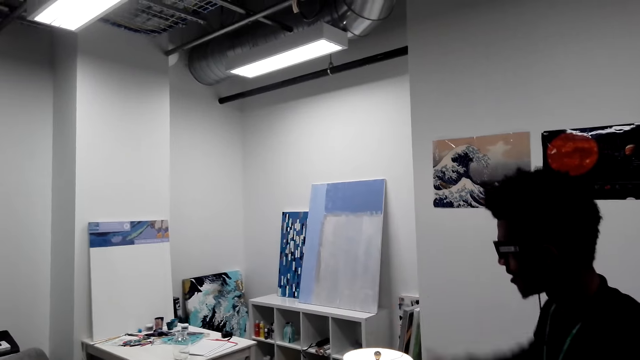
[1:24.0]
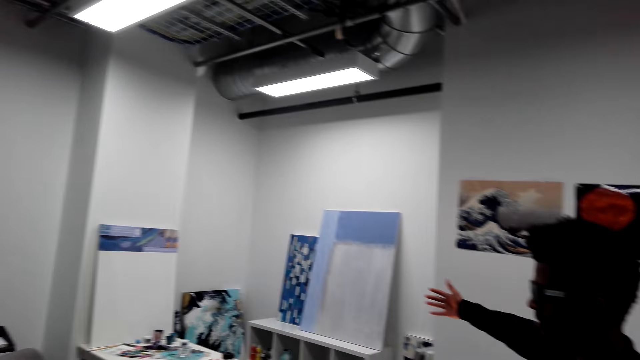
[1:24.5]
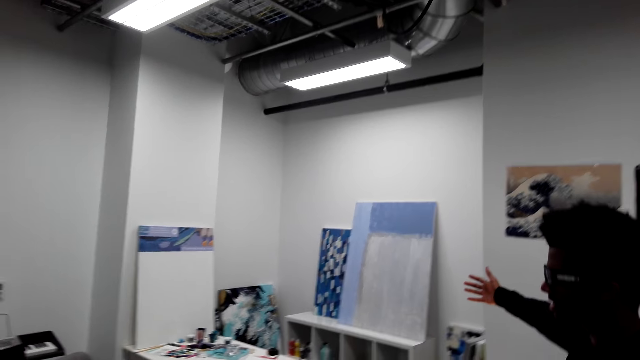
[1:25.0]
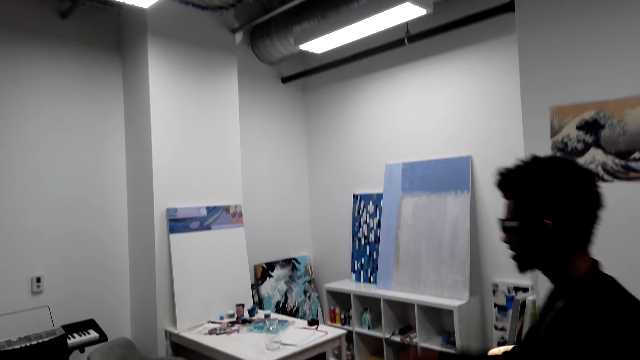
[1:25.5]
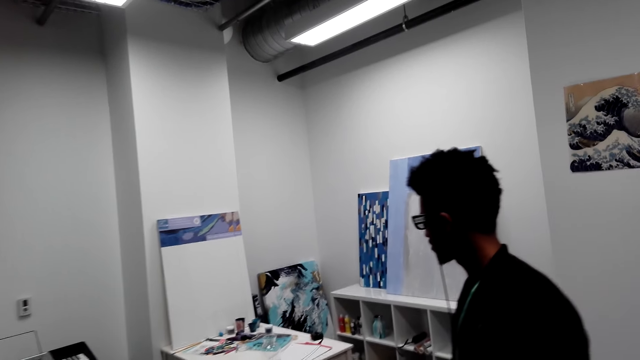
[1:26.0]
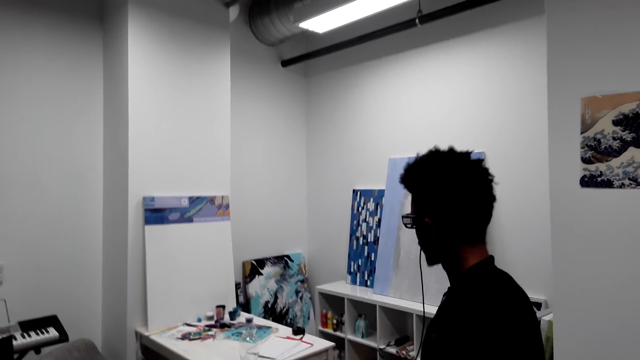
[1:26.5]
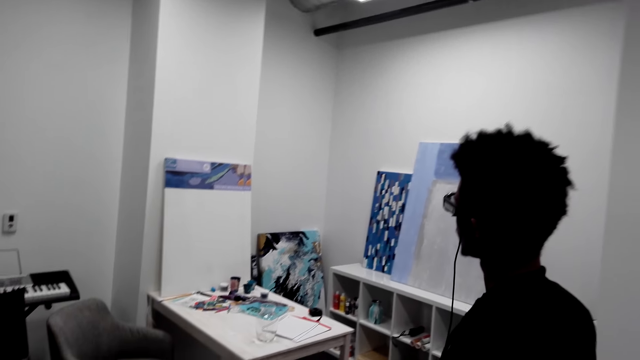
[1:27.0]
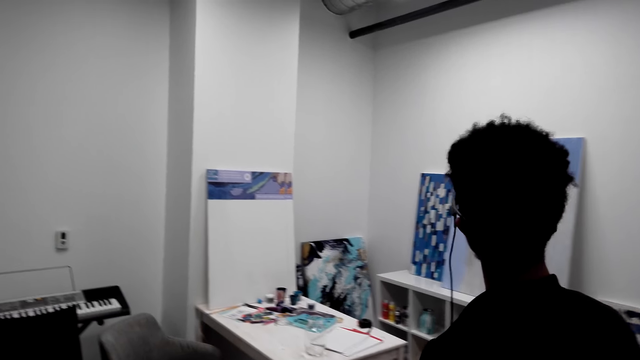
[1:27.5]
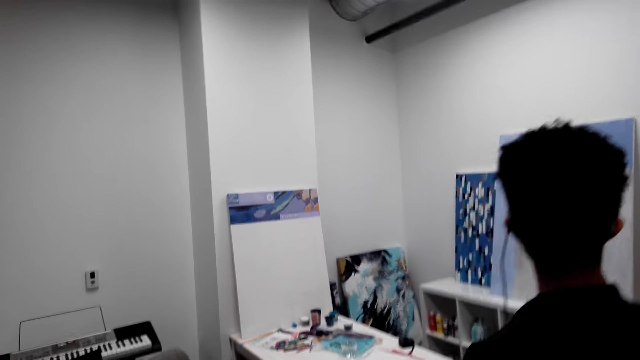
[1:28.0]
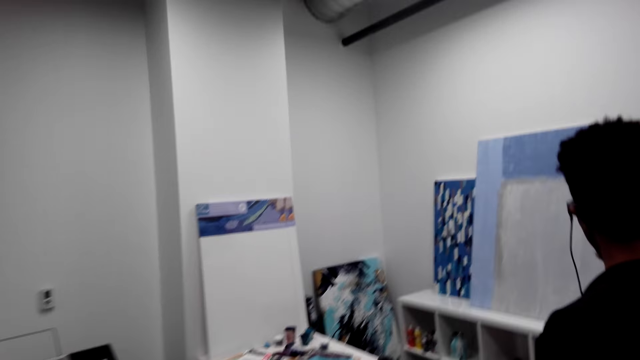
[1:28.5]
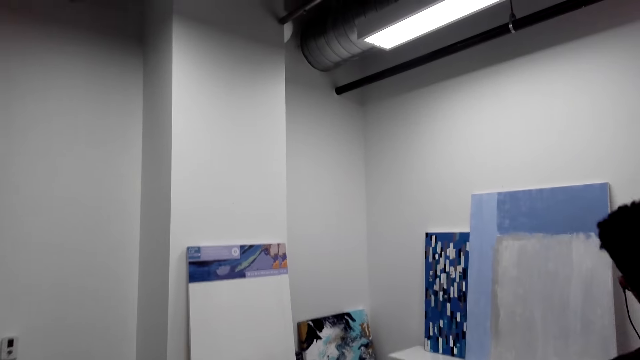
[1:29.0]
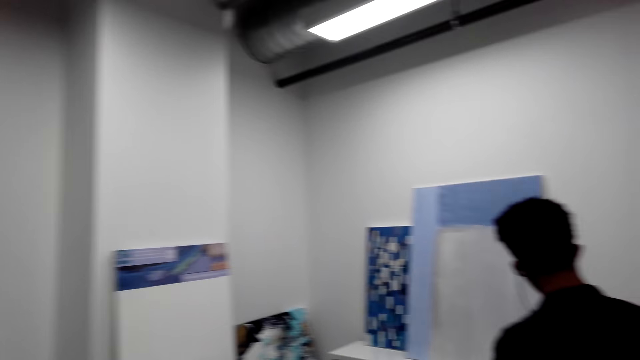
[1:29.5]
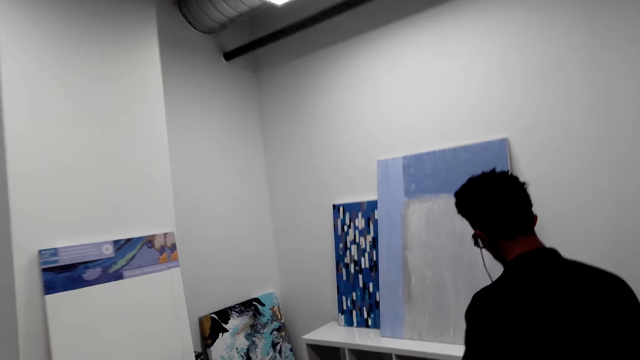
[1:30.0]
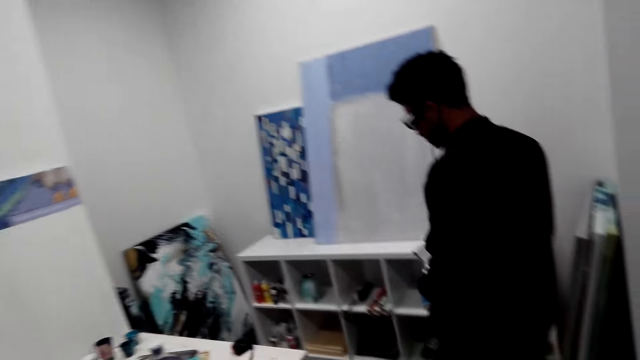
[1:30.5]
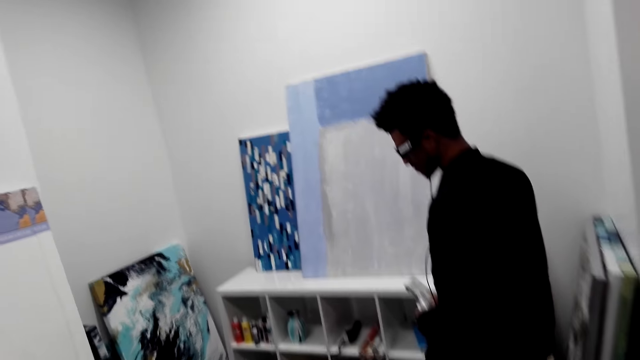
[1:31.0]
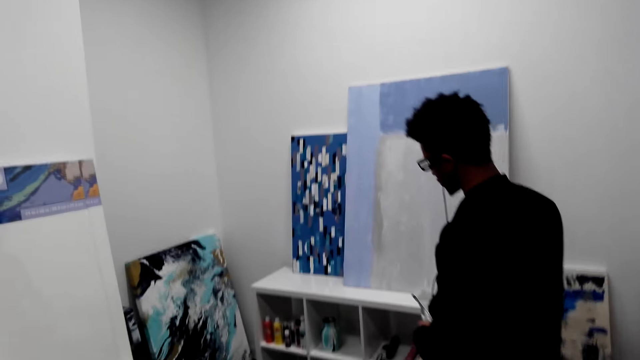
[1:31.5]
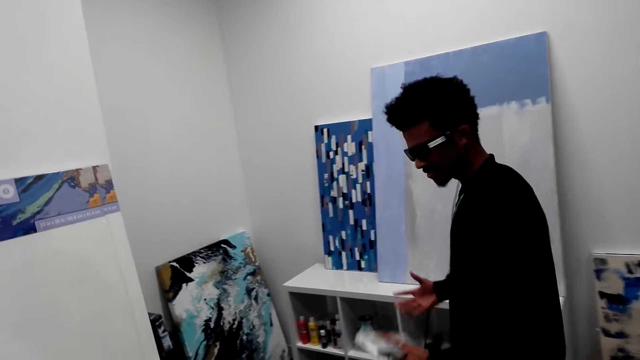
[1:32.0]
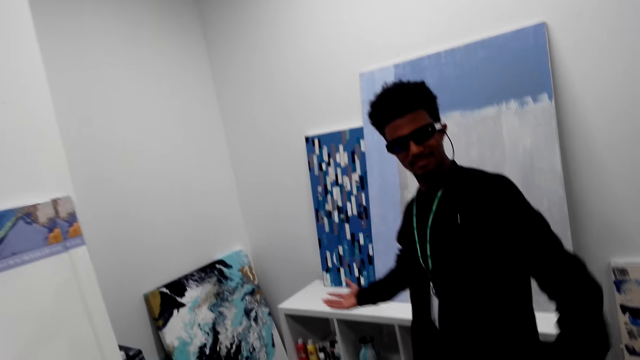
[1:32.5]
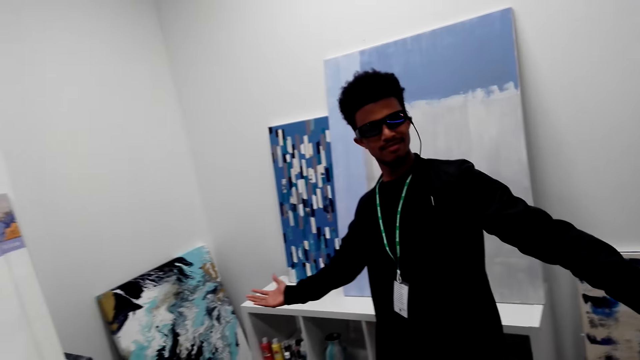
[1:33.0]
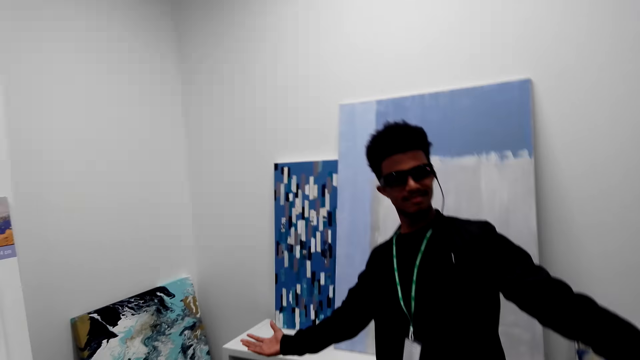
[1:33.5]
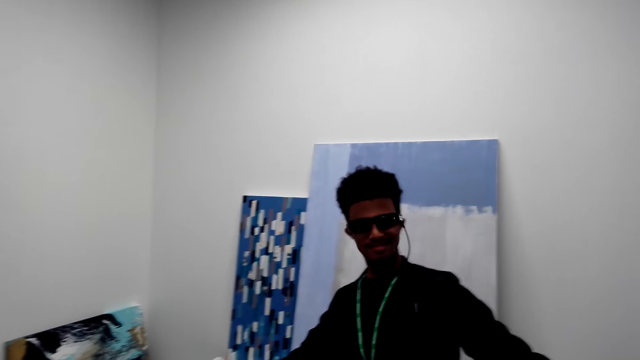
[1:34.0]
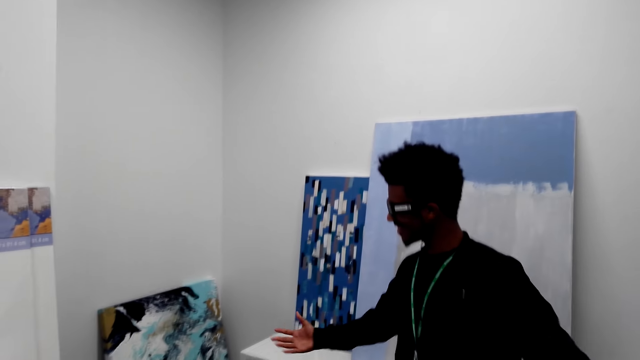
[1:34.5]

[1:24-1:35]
A man points at the artboard. The man talks. The man moves the hand.

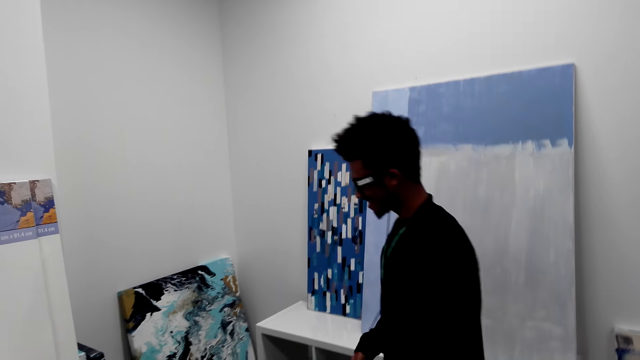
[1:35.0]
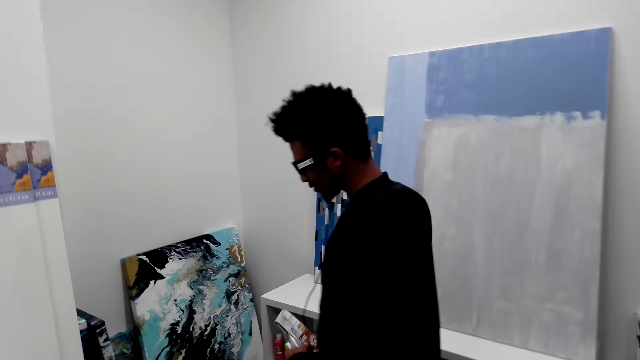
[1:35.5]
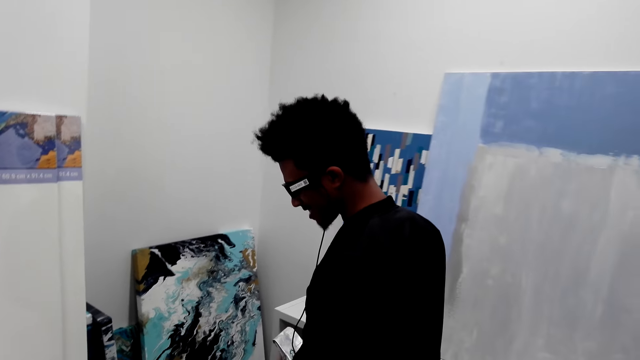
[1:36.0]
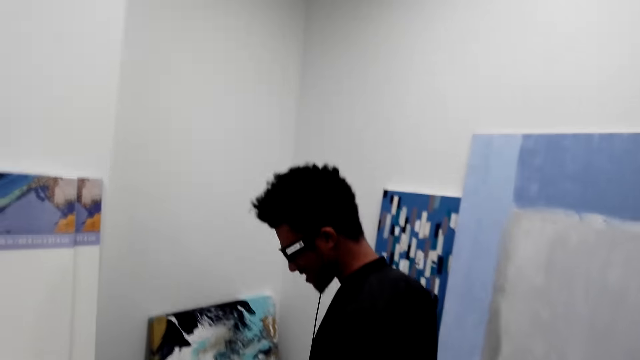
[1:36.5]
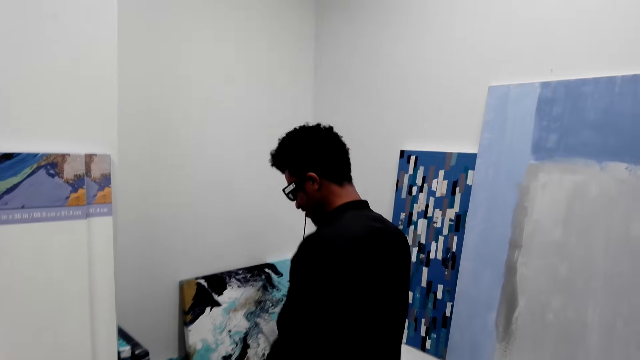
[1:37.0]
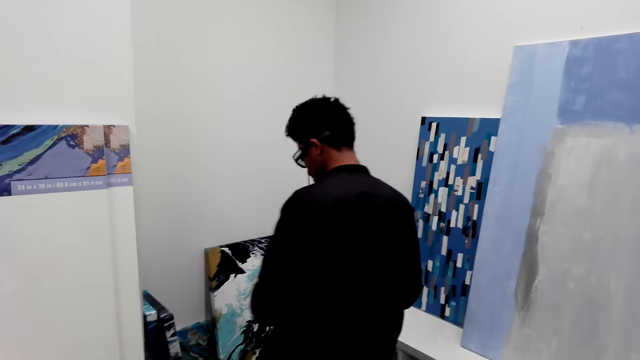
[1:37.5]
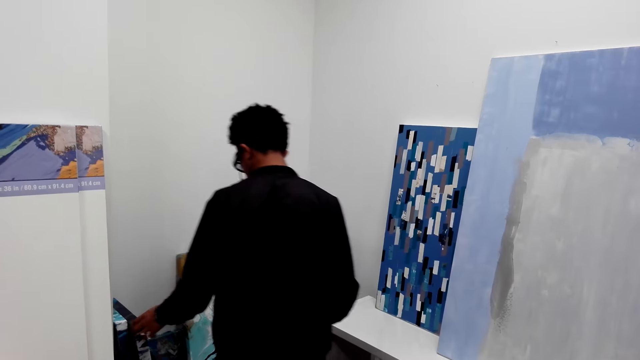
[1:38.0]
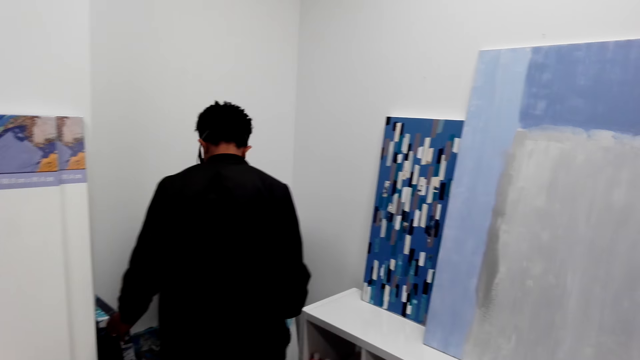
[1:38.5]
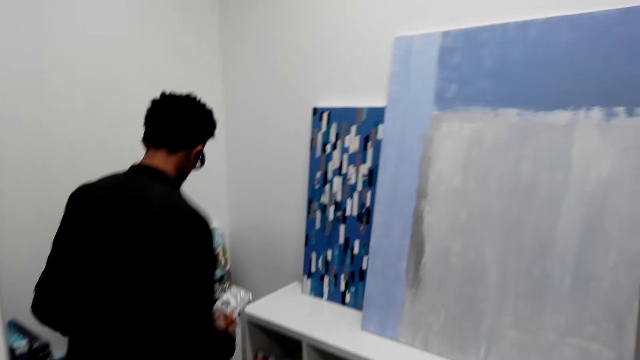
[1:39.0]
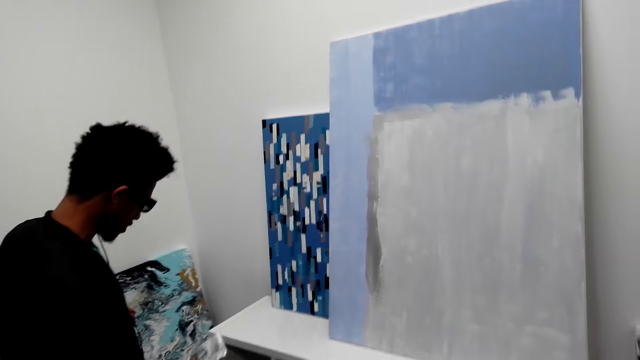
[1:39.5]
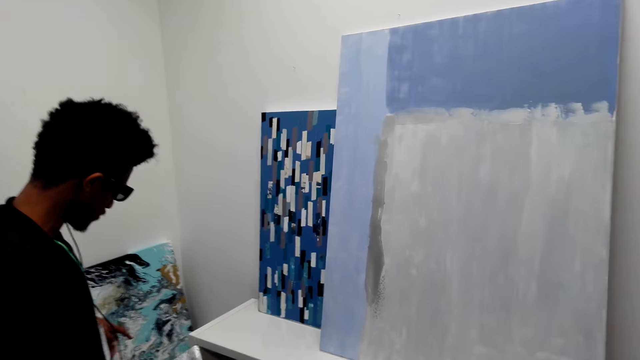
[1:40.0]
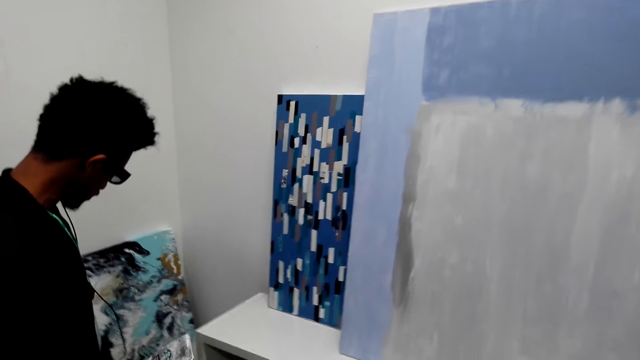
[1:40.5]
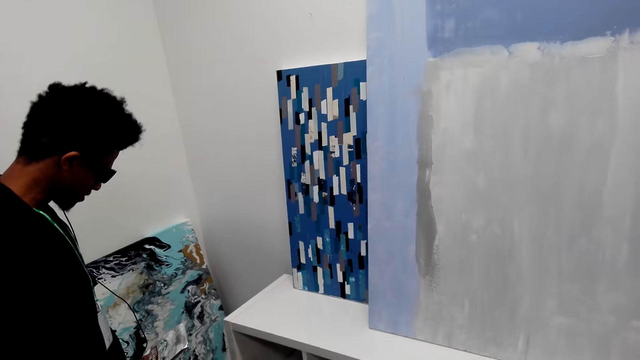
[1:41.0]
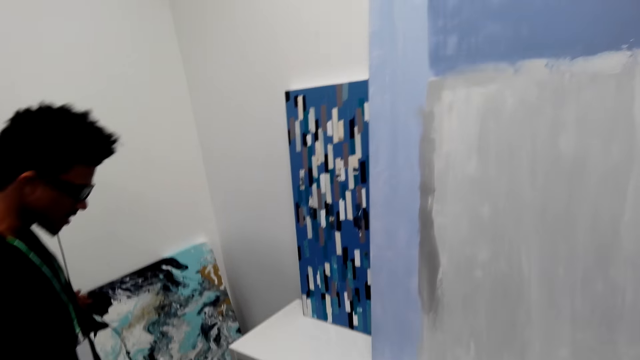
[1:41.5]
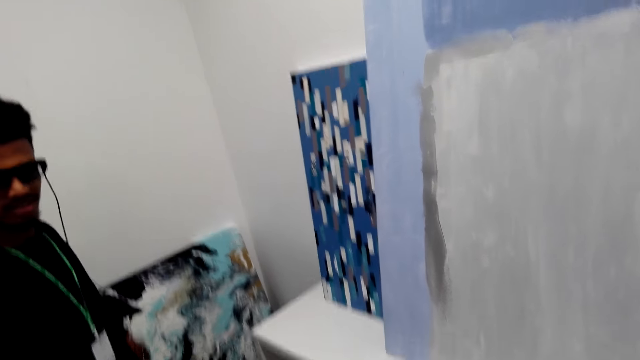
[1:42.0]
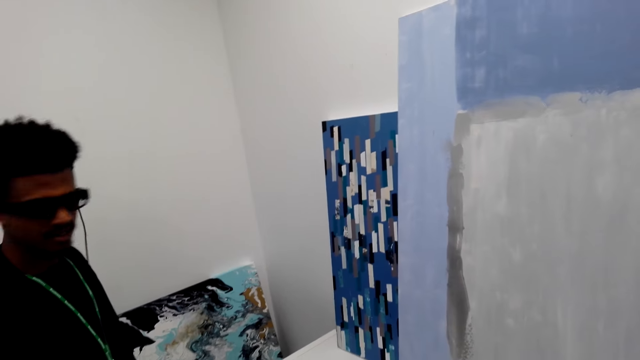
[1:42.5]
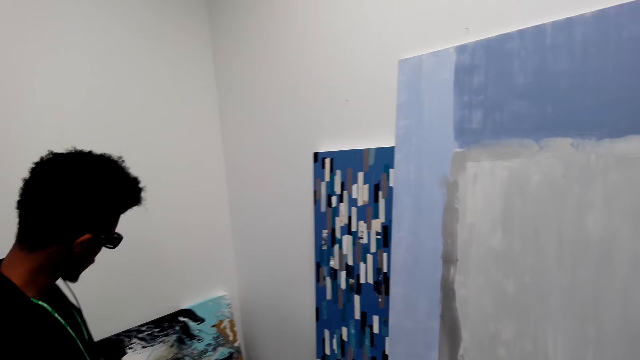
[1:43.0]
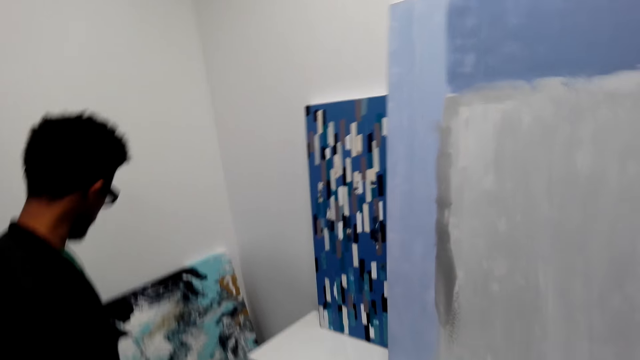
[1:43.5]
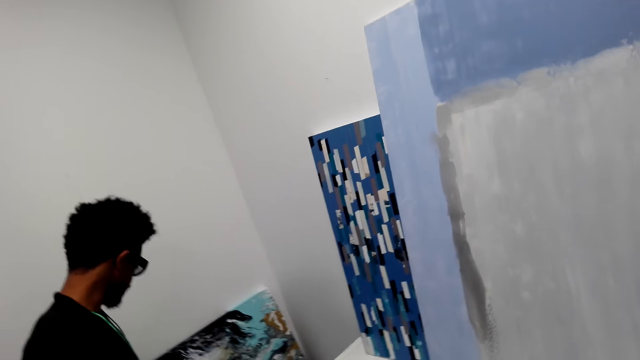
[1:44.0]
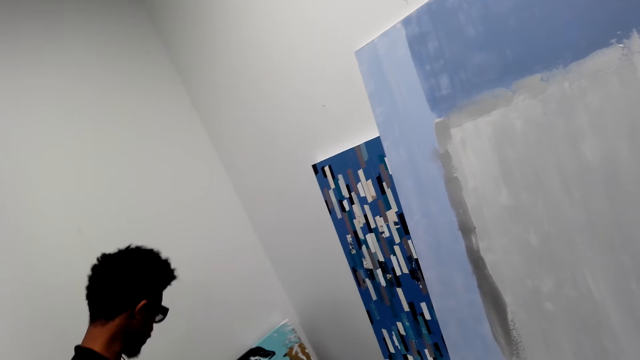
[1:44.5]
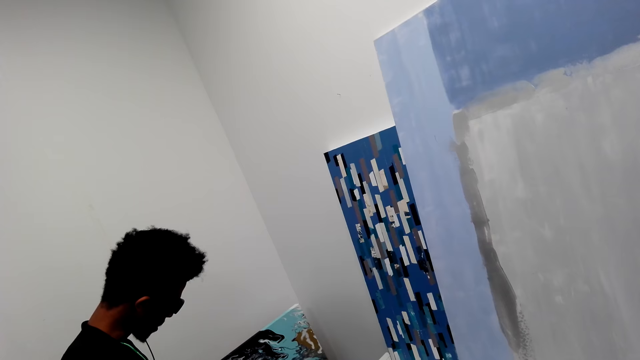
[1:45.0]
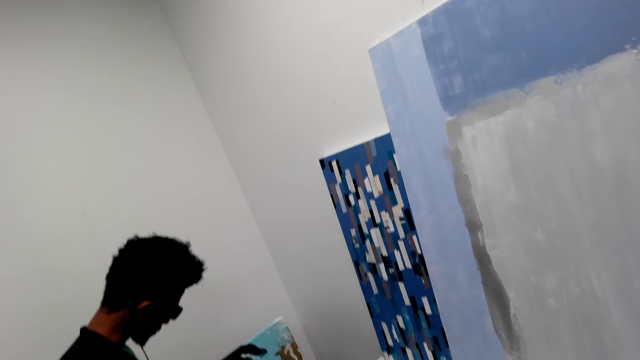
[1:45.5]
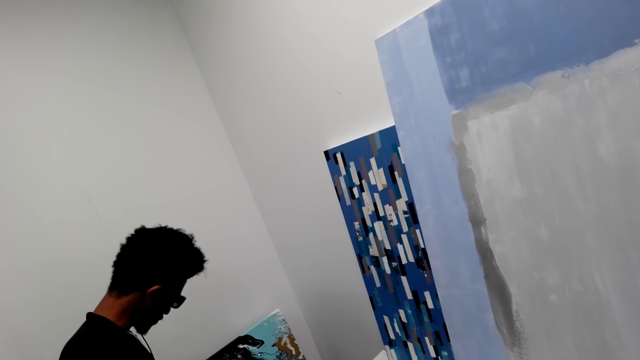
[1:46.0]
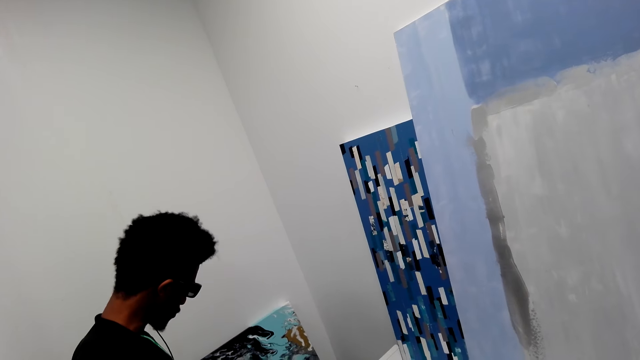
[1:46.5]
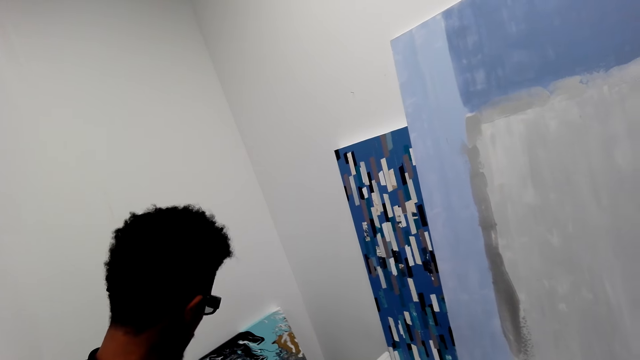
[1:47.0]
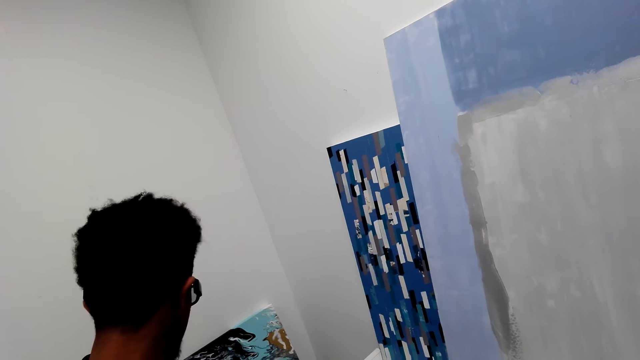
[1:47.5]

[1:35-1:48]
A man walks around. The man holds a picture frame. The man touches the artboard.
